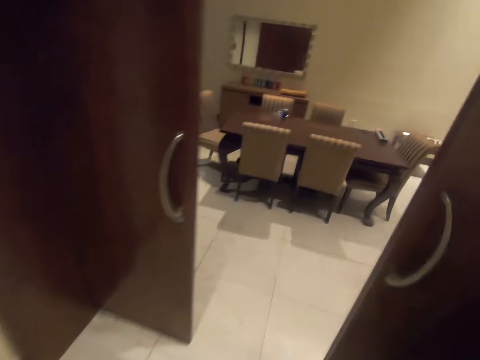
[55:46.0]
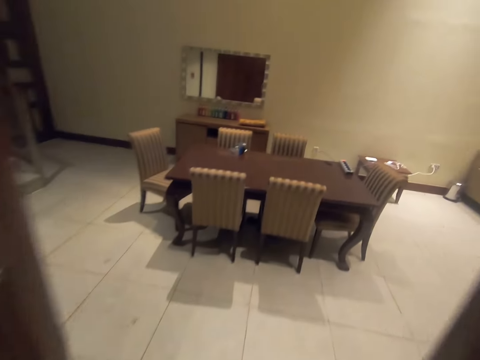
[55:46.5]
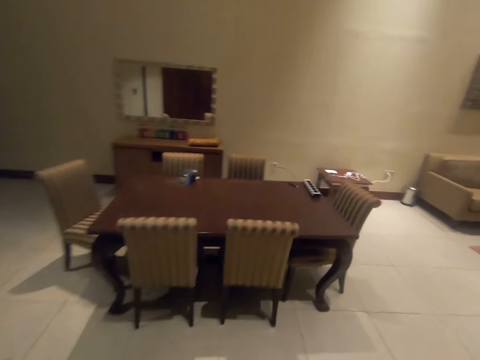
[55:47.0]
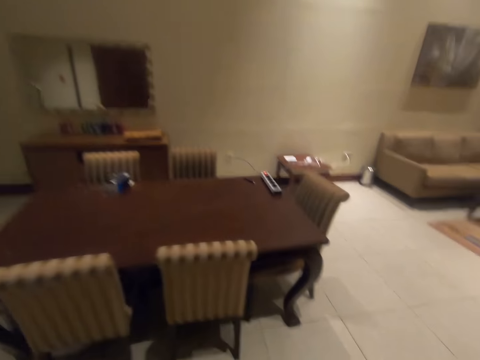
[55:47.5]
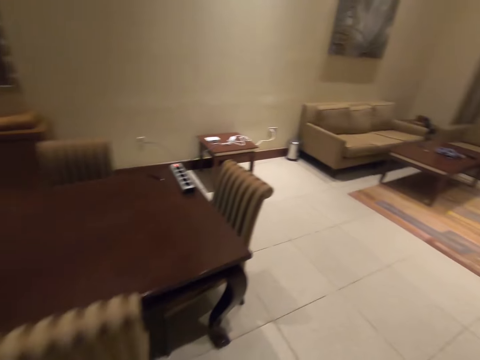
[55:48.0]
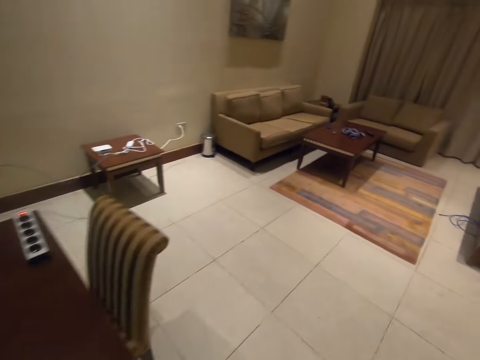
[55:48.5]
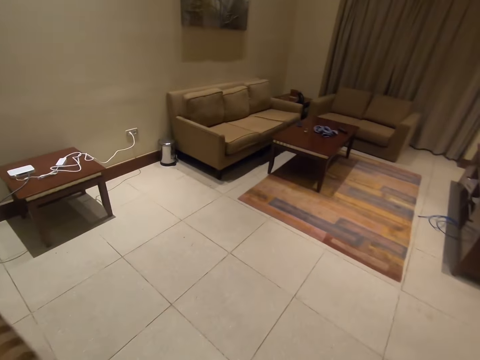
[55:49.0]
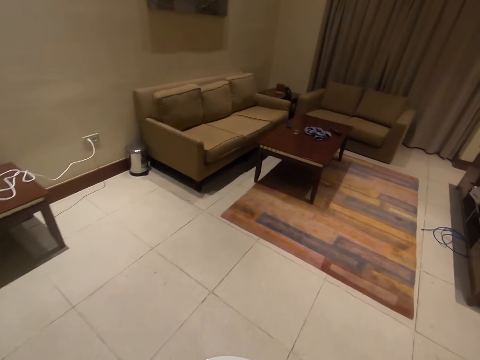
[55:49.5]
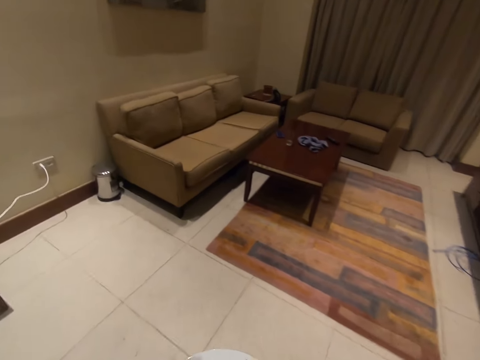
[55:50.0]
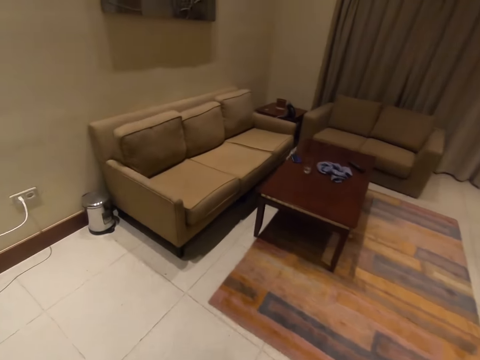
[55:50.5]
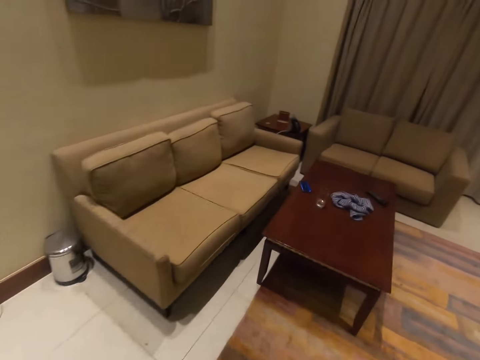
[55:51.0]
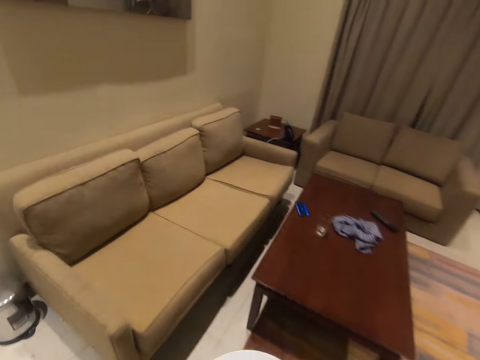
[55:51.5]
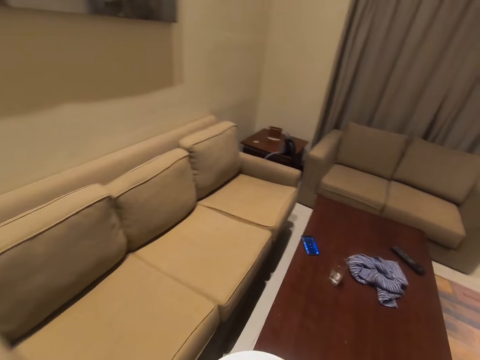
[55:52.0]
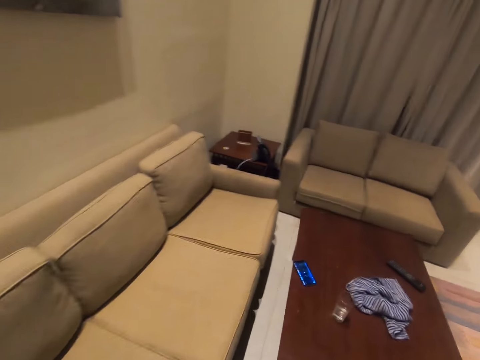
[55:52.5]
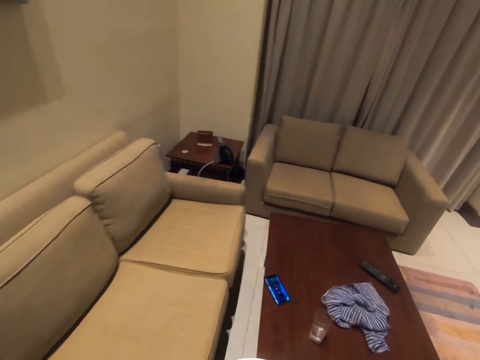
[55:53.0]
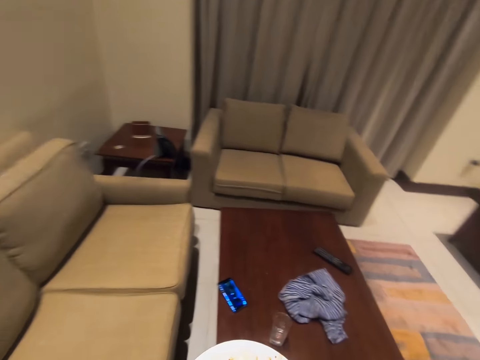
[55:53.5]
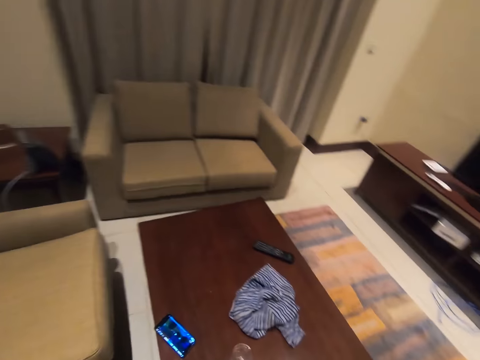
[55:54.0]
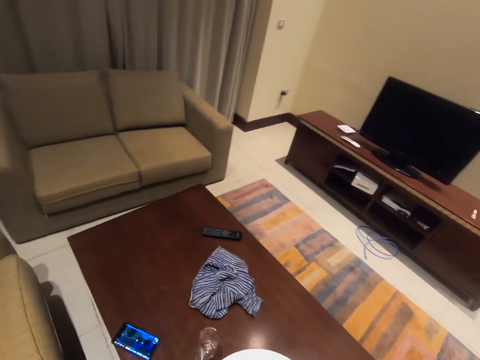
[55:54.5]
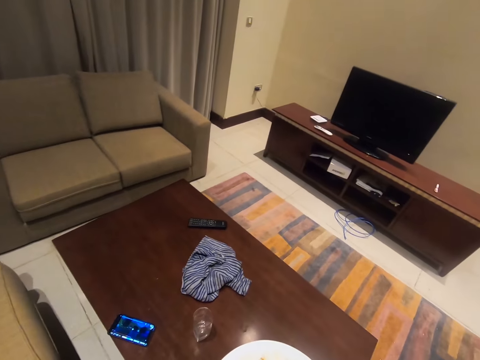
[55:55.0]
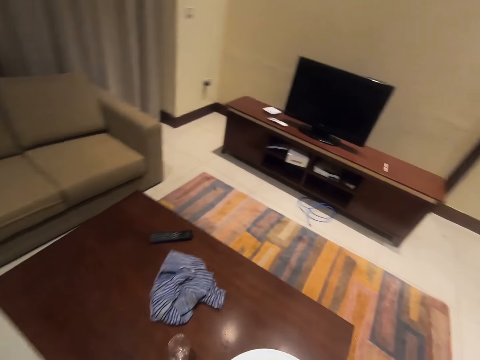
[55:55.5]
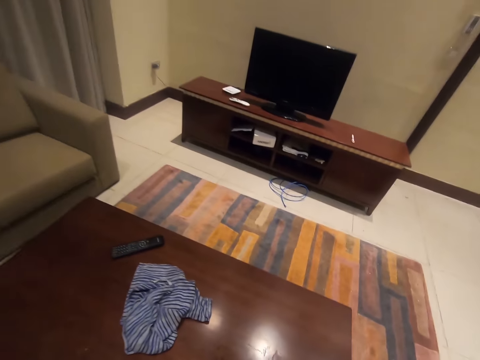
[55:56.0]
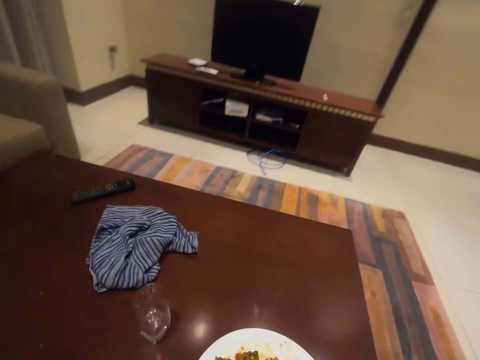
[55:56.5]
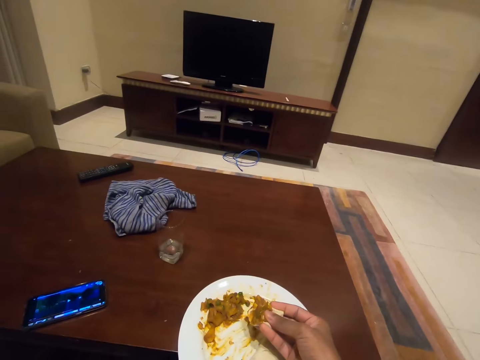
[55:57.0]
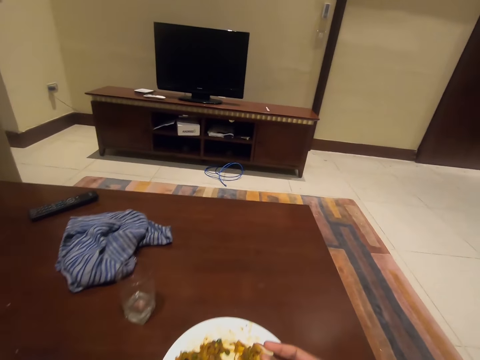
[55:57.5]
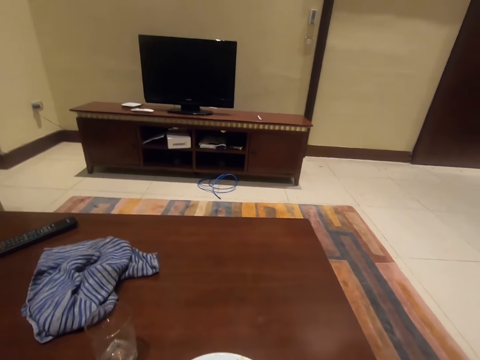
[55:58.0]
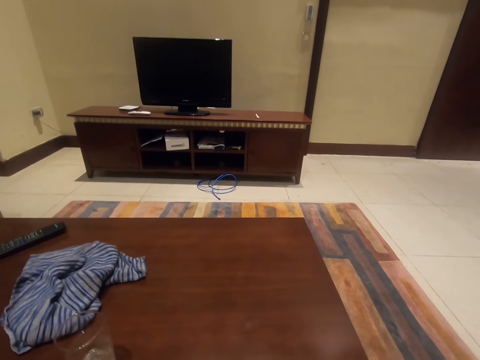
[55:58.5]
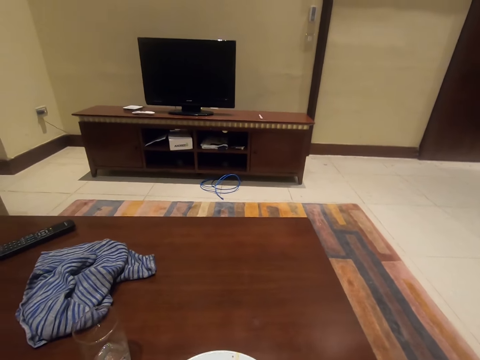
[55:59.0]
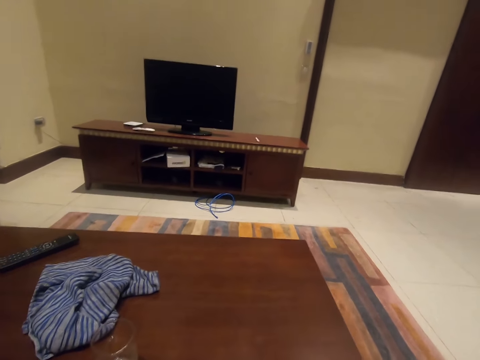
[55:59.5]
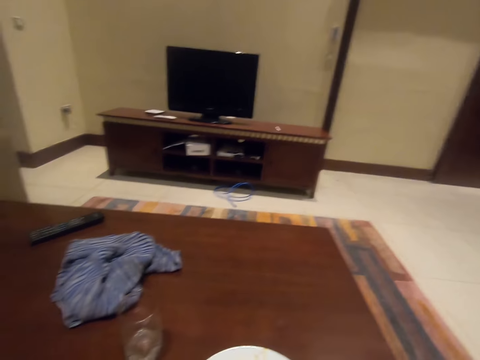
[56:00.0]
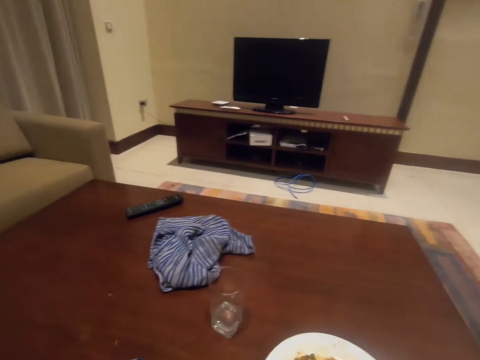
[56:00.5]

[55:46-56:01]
The camera wearer sits on a couch or chair in the living room. They look around. They put the plate on the table. They eat flatbread and red lentils. They put vegetables in a flatbread in the mouth. They look around.

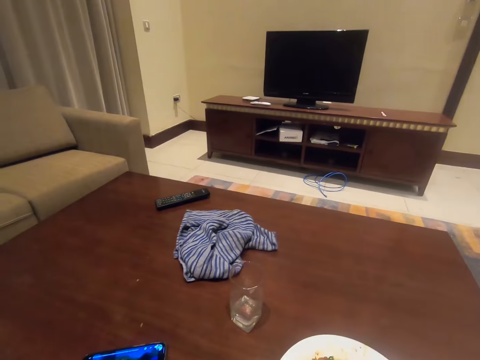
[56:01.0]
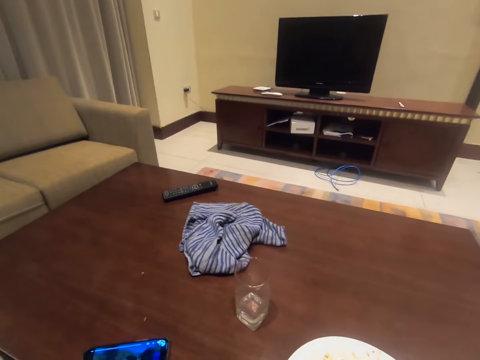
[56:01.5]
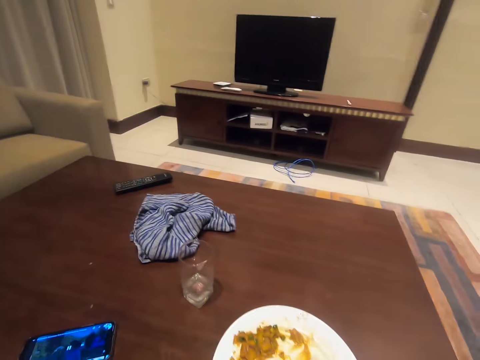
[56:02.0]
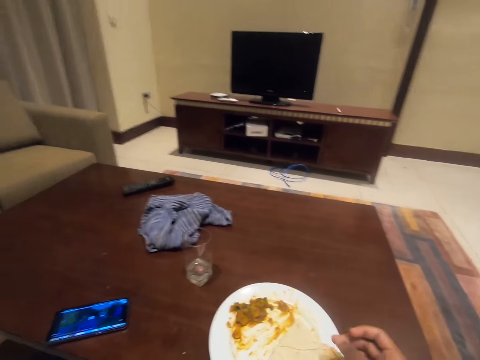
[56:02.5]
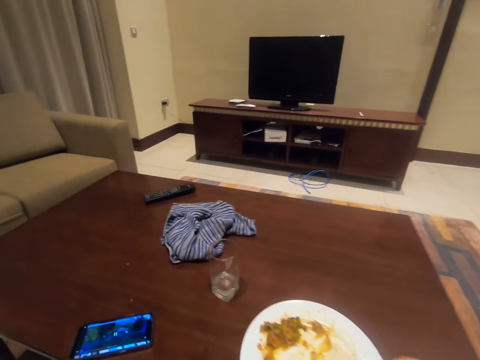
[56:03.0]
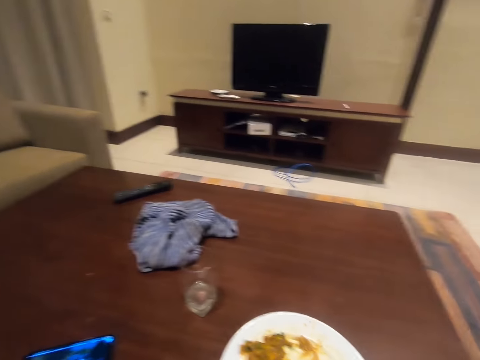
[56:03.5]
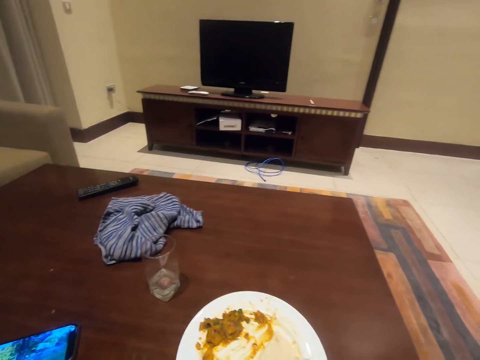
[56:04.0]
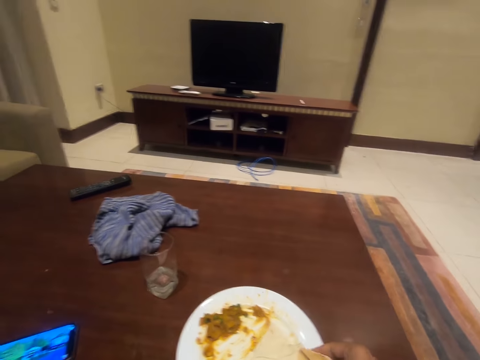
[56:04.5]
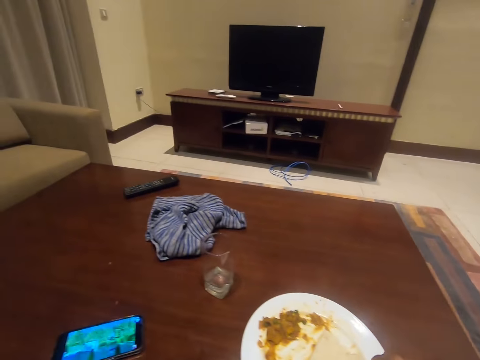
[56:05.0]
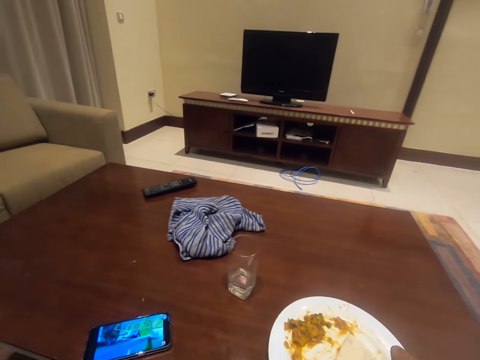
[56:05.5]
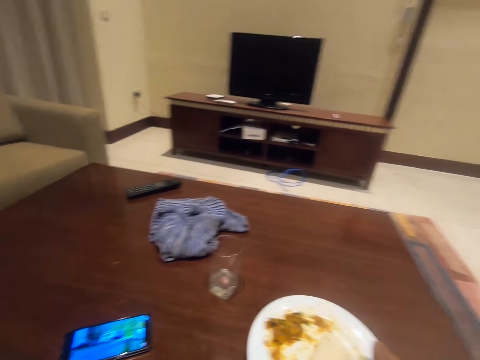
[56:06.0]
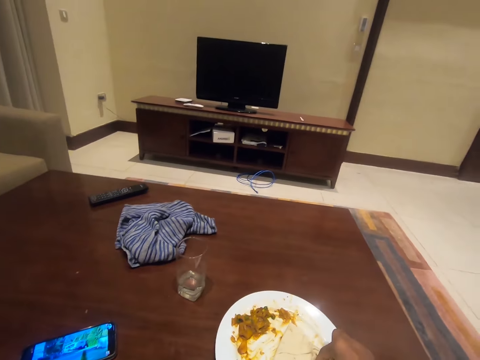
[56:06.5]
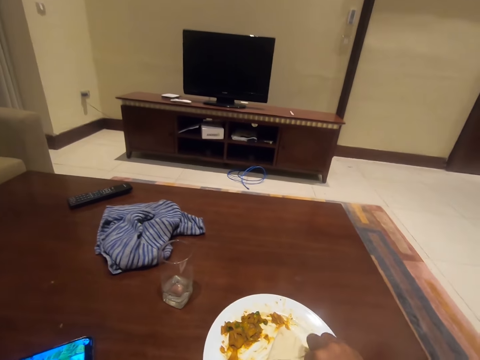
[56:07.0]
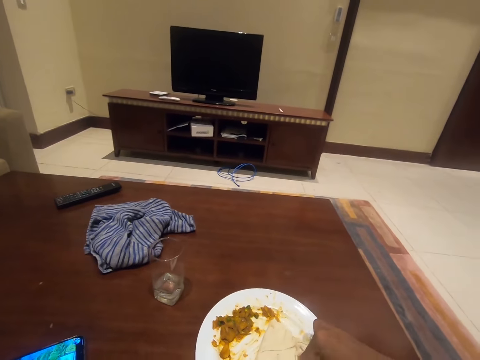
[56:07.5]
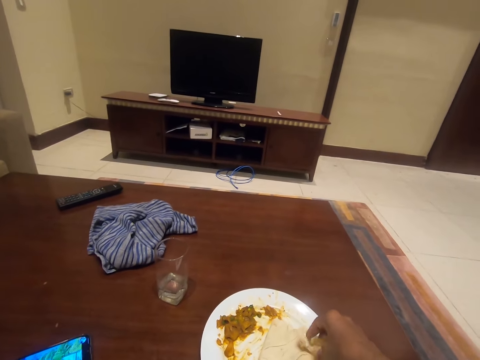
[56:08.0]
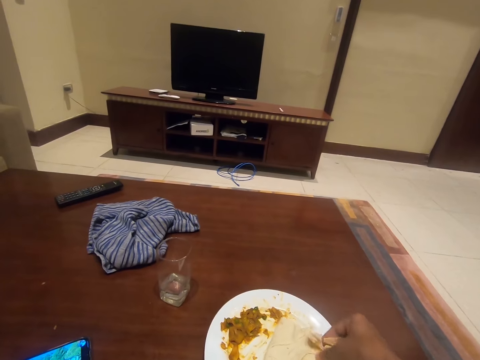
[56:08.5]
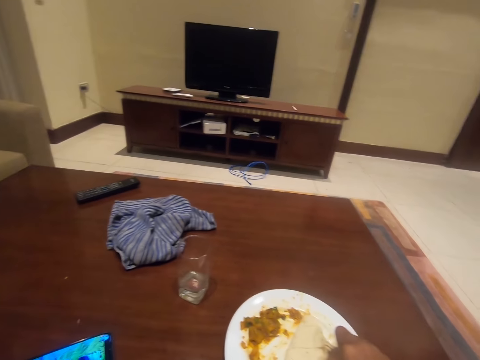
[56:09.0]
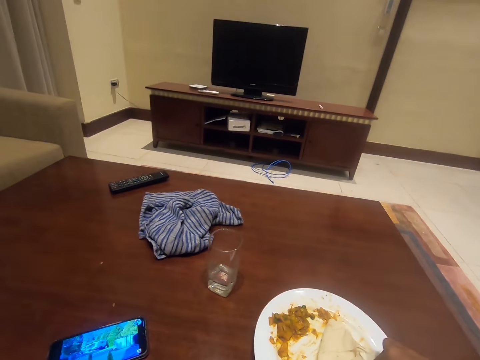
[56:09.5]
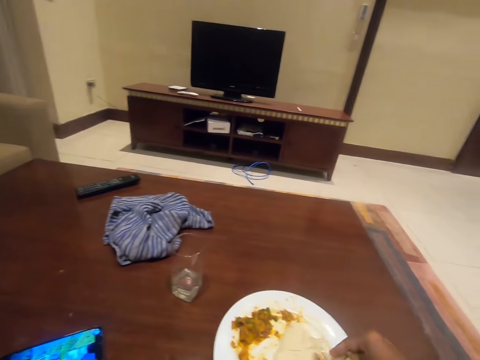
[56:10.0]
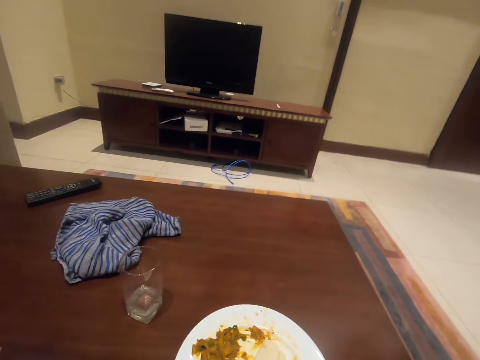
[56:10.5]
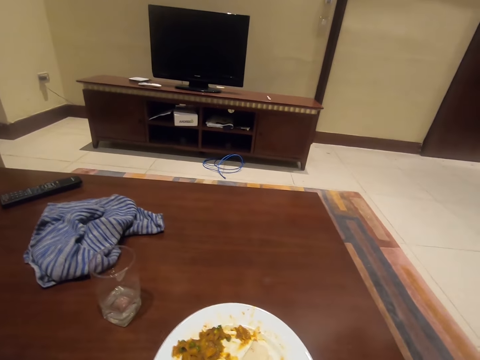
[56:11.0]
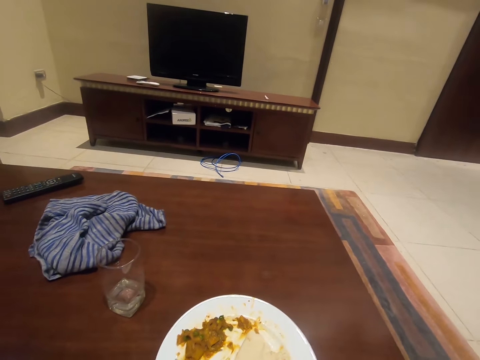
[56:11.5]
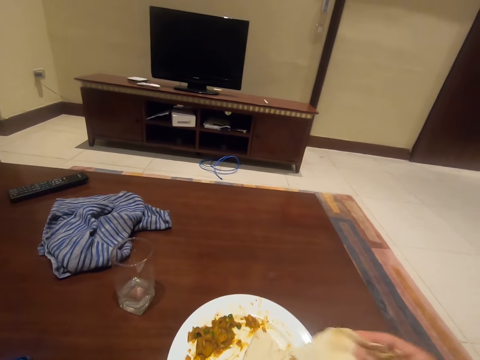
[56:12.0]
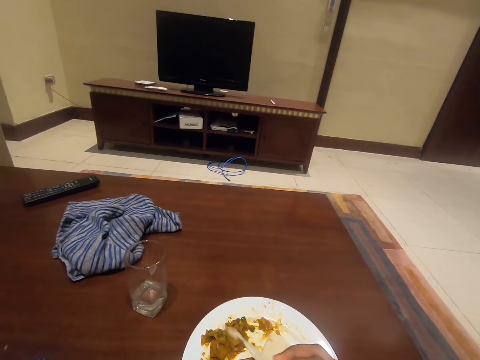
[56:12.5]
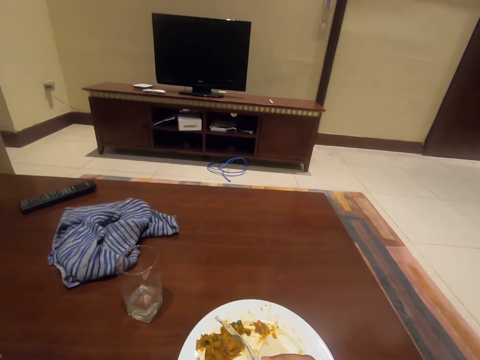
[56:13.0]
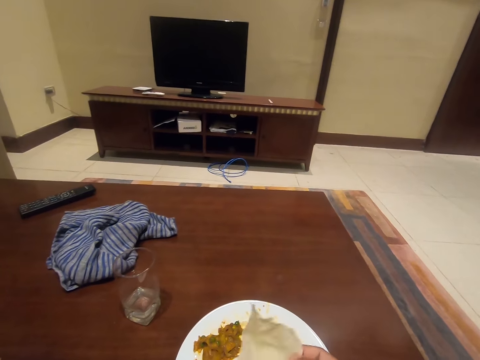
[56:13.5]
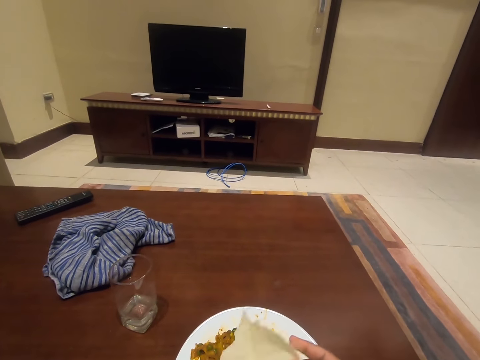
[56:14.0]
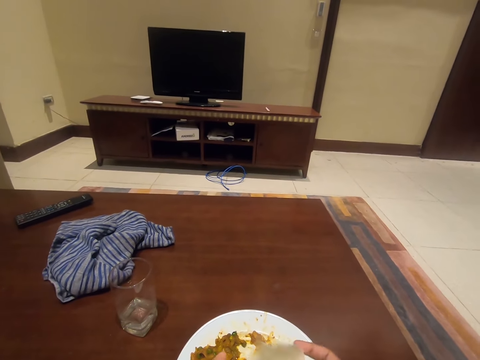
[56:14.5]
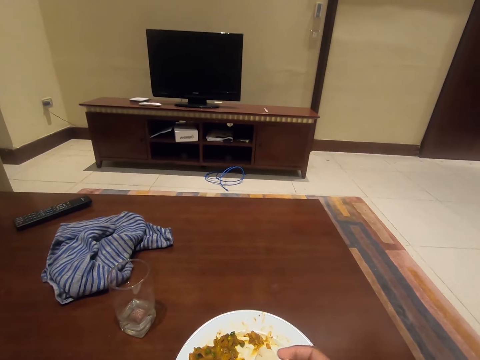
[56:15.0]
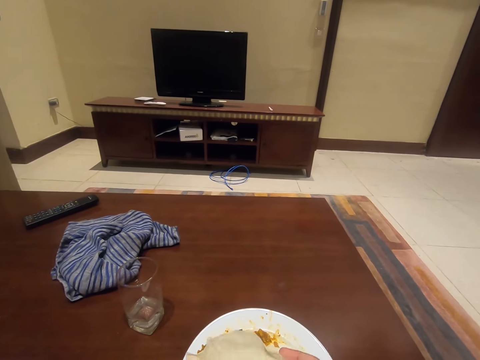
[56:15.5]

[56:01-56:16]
The camera wearer operates a mobile phone. He watches the show on his phone. He looks around. He cuts a flatbread. He stretches the flatbread.
